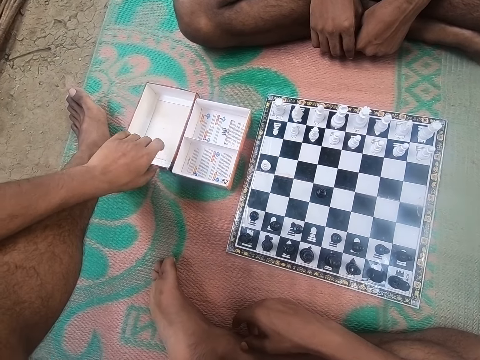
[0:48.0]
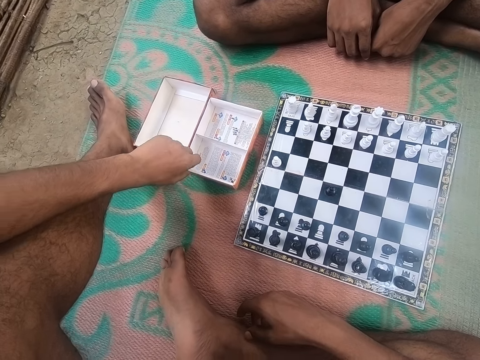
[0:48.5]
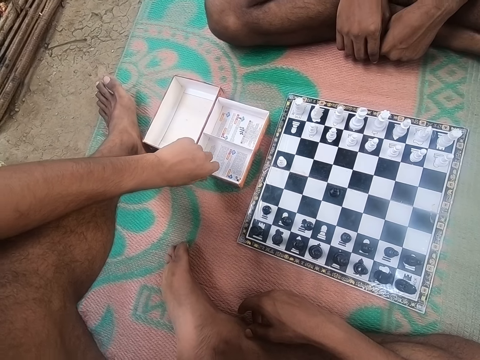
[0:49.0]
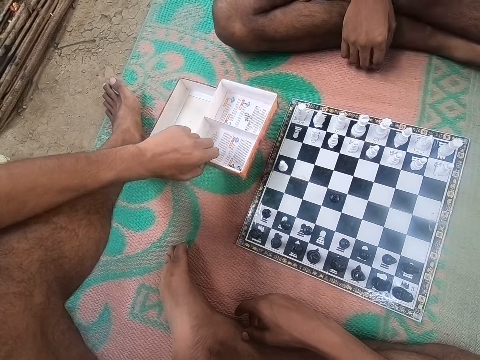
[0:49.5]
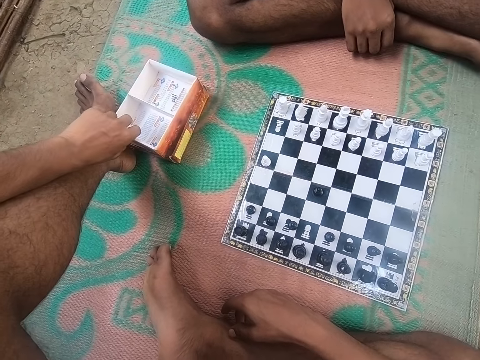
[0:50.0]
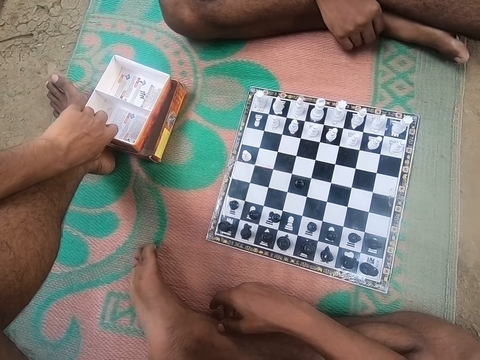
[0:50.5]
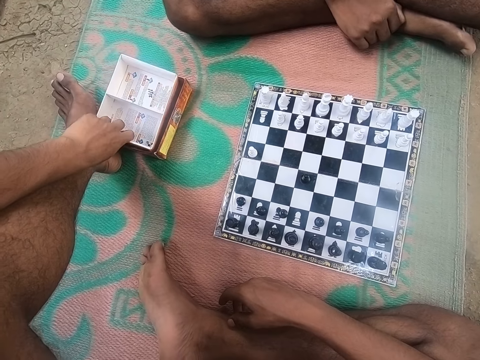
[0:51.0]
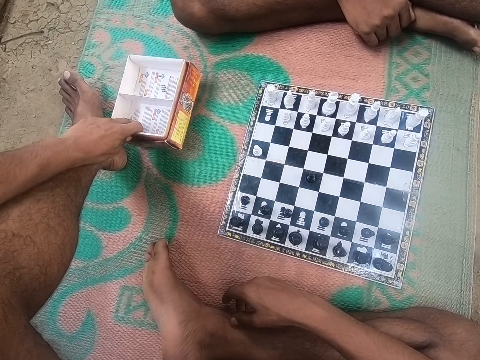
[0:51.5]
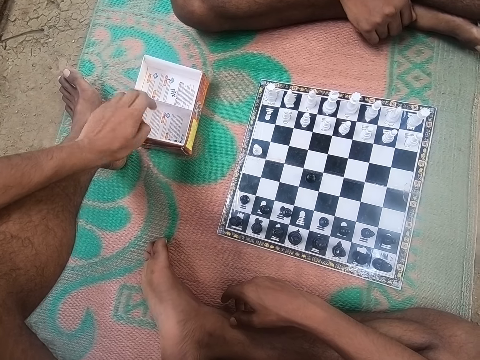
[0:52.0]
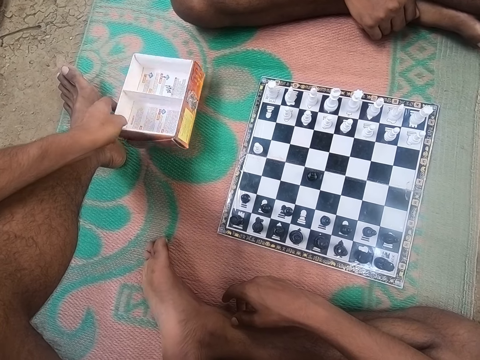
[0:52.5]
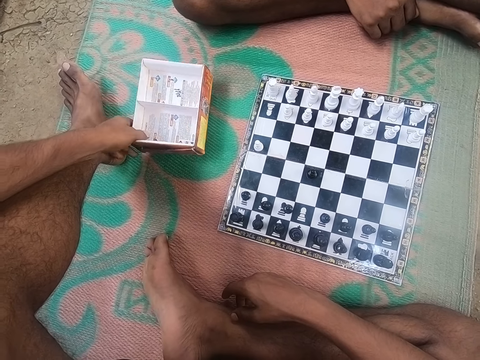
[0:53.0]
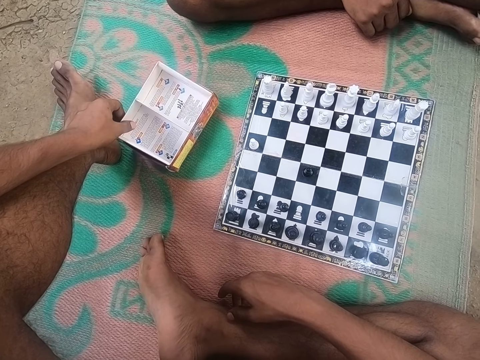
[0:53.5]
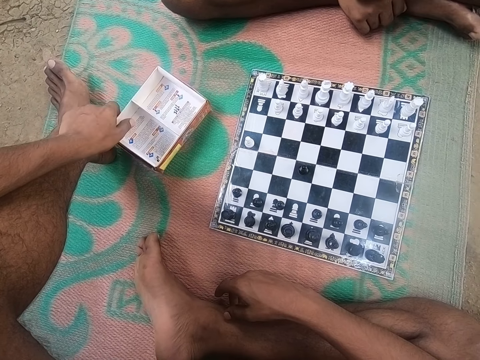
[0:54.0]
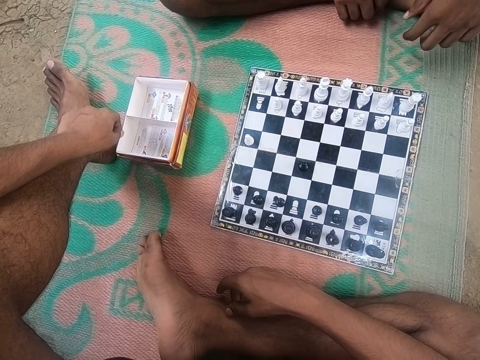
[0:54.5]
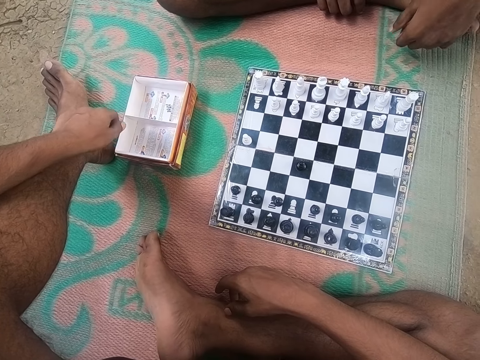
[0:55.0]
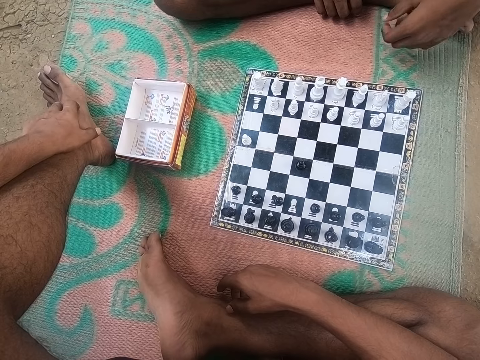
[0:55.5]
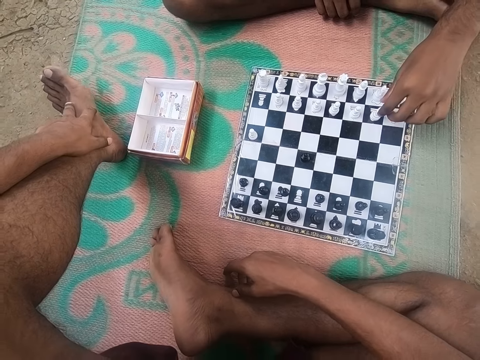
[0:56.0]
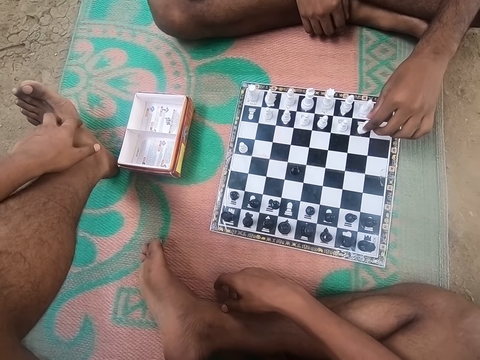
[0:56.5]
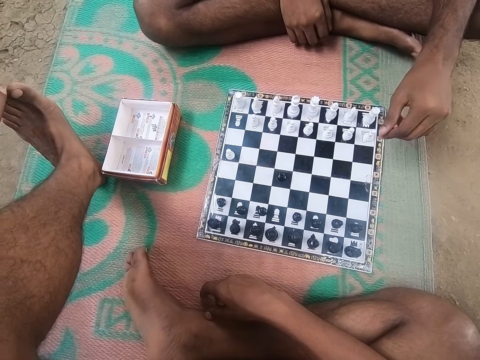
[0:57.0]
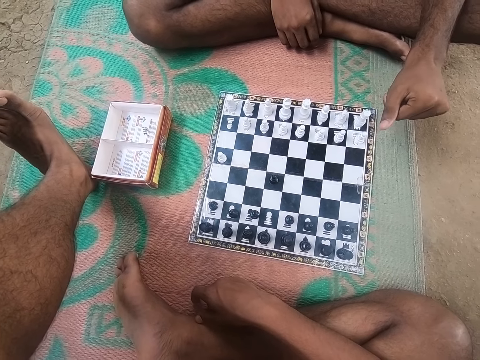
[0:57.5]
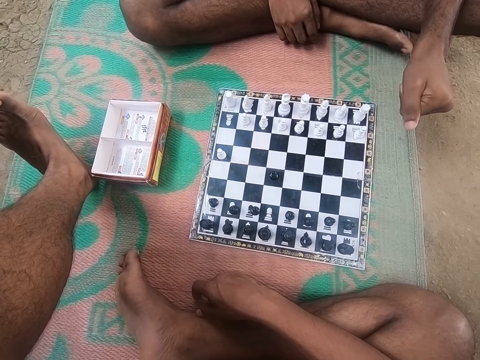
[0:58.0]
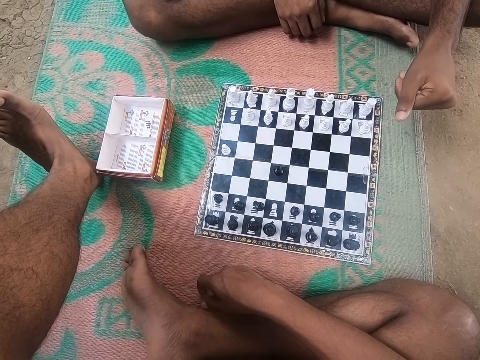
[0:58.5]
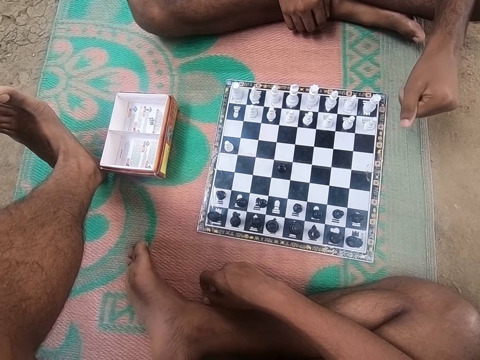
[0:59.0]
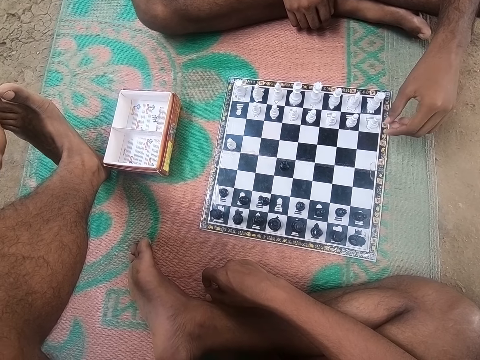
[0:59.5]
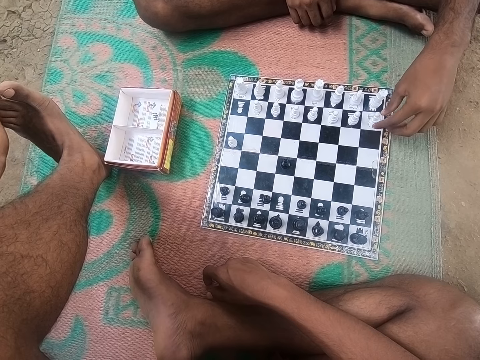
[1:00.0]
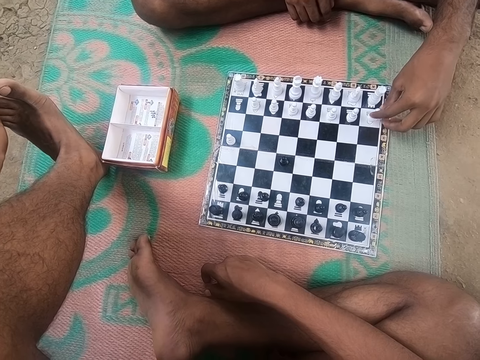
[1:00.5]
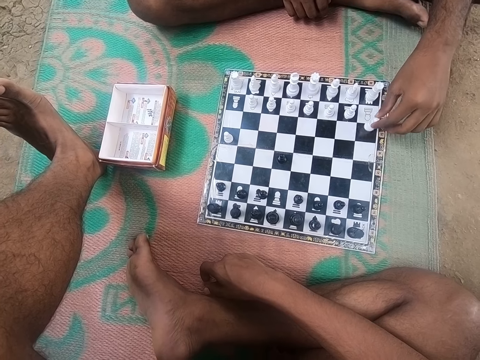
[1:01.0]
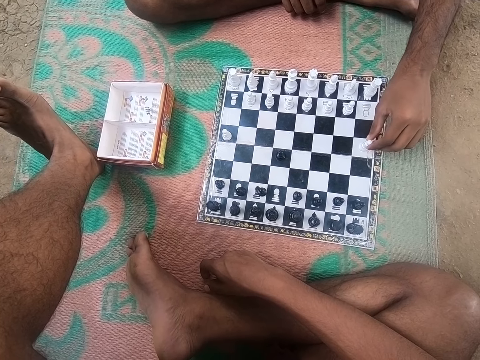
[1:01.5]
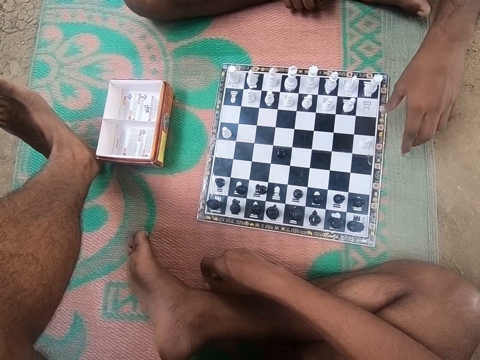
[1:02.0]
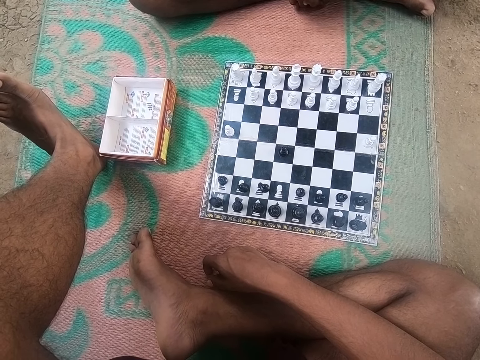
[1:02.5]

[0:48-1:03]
The camera wearer touches the boxes and moves the boxes. A man looks at the chess board. The camera wearer picks up a box, places the box on another, looks at the chess board, and moves the boxes. The man looks at the chess board. The camera wearer looks at the chess board. He touches his leg. The man plays a chess game. The camera wearer plays chess with the man.

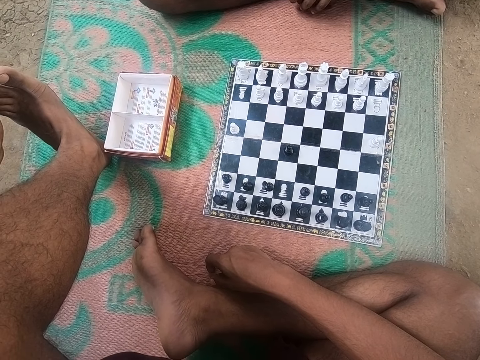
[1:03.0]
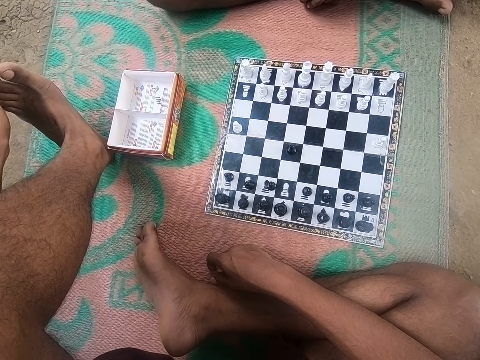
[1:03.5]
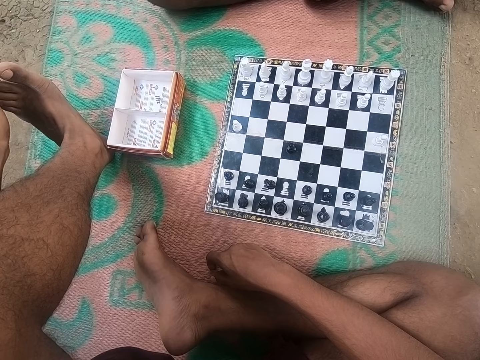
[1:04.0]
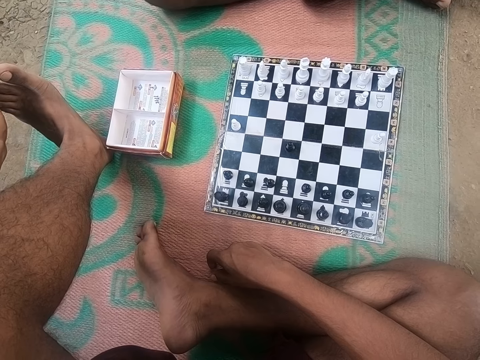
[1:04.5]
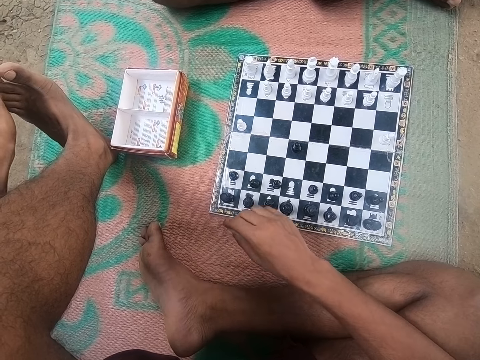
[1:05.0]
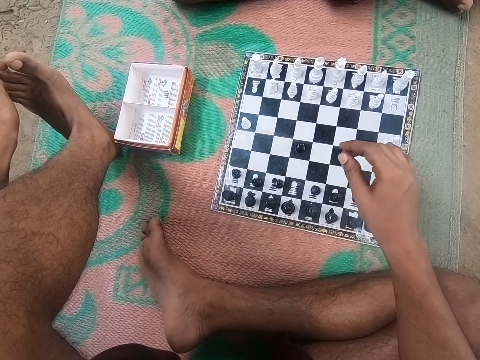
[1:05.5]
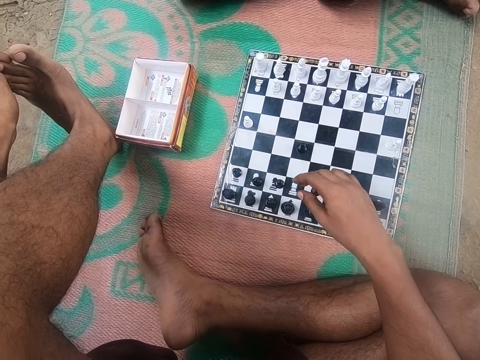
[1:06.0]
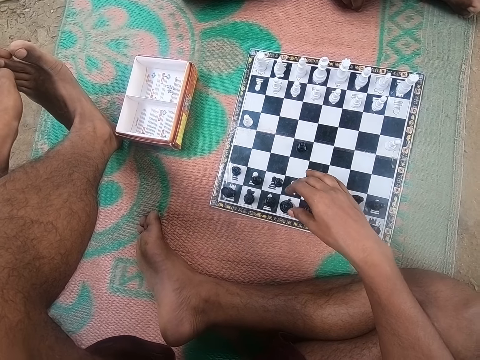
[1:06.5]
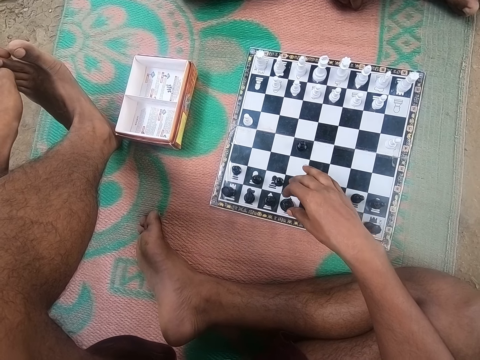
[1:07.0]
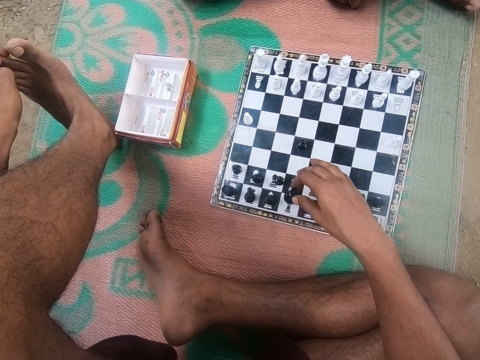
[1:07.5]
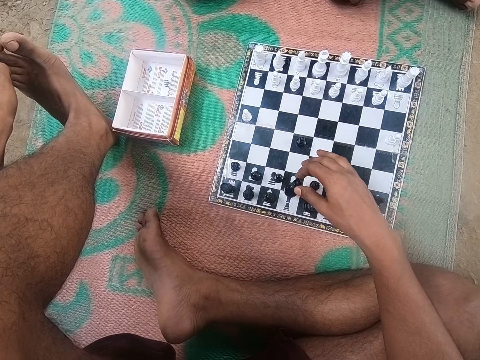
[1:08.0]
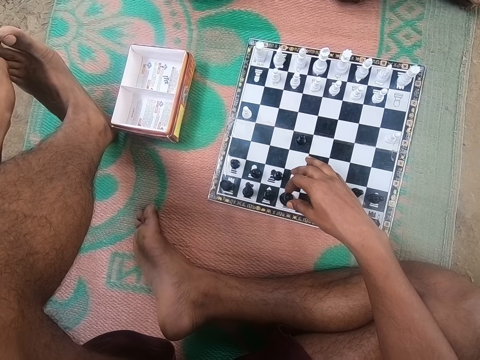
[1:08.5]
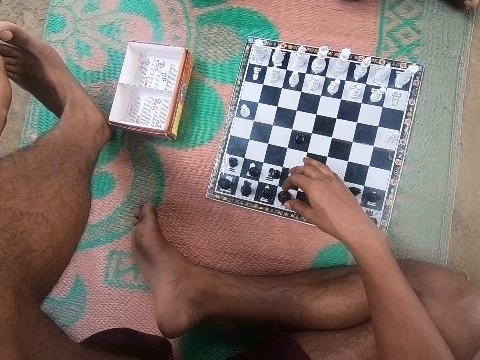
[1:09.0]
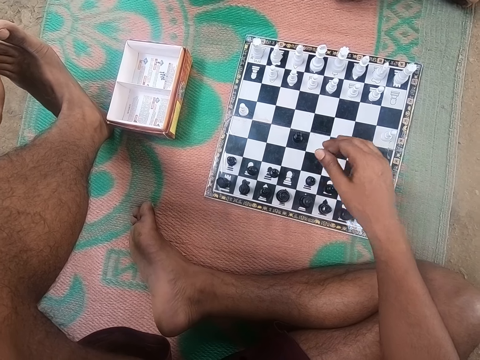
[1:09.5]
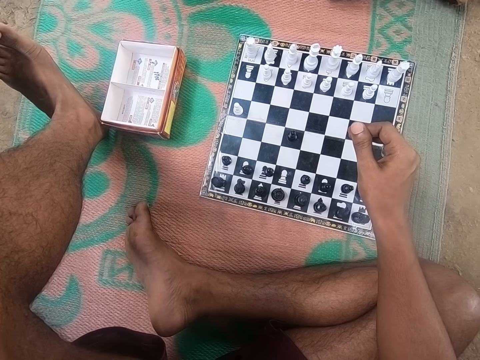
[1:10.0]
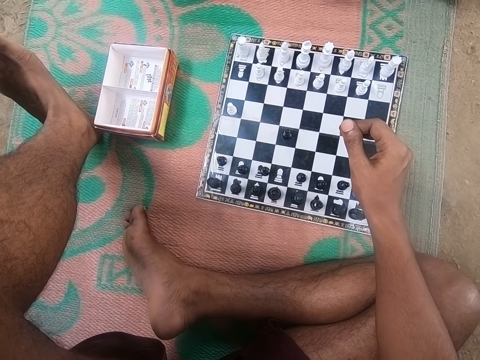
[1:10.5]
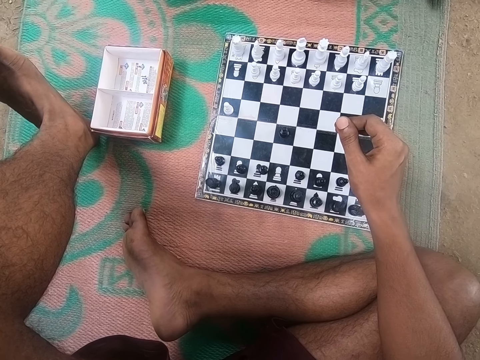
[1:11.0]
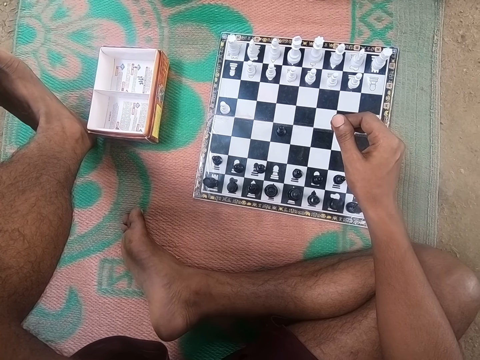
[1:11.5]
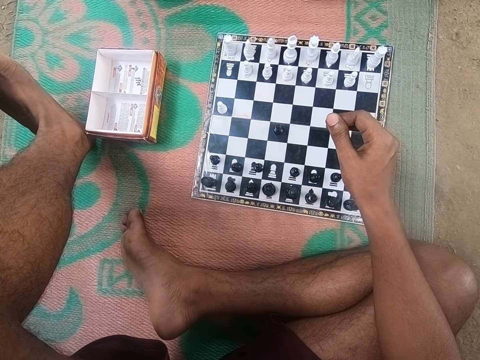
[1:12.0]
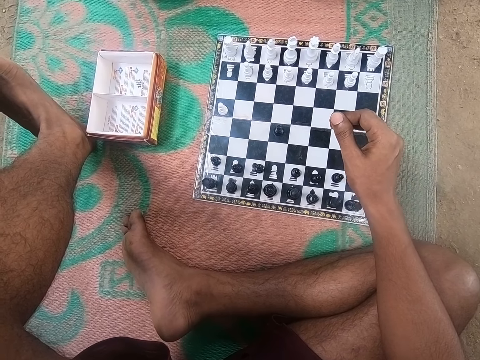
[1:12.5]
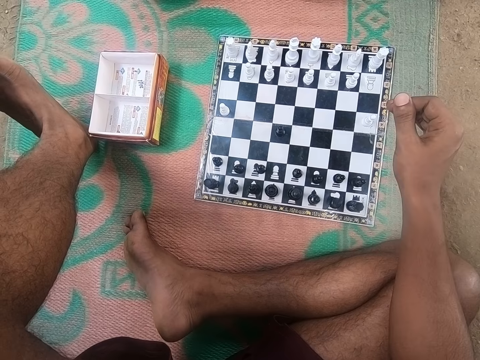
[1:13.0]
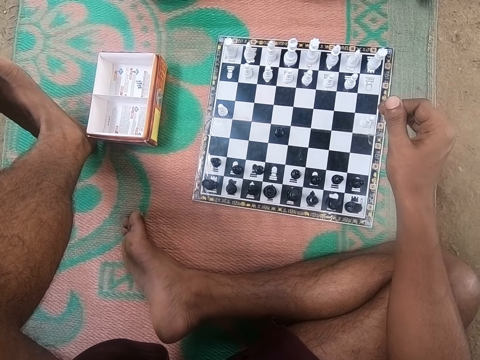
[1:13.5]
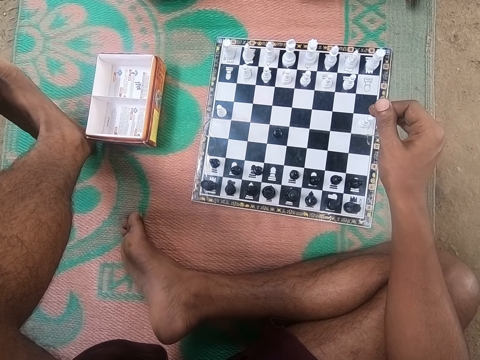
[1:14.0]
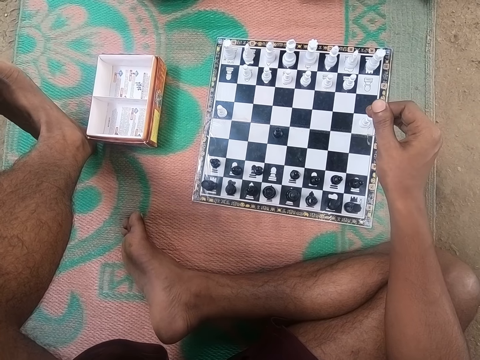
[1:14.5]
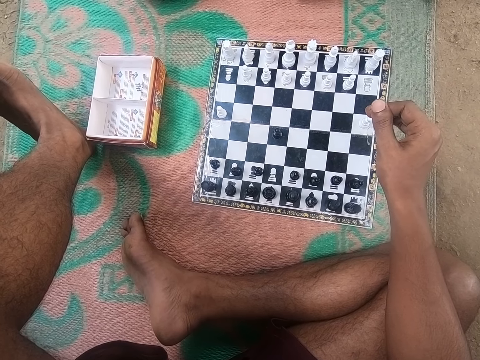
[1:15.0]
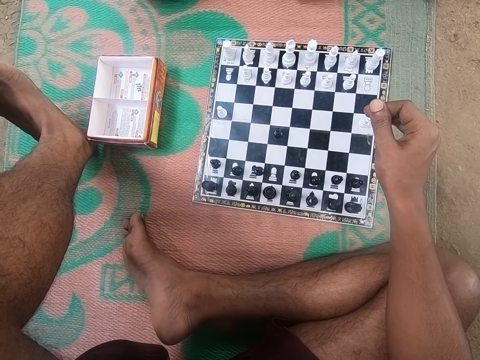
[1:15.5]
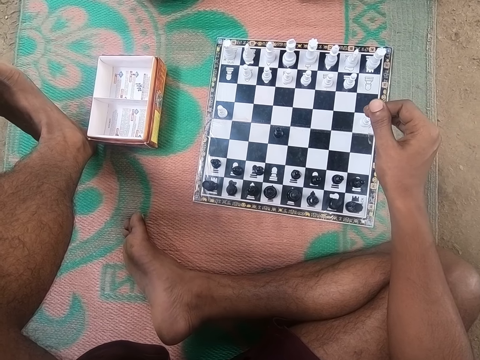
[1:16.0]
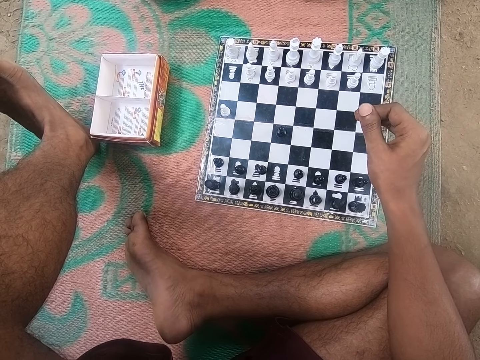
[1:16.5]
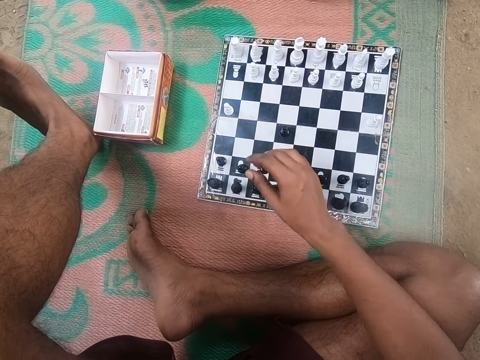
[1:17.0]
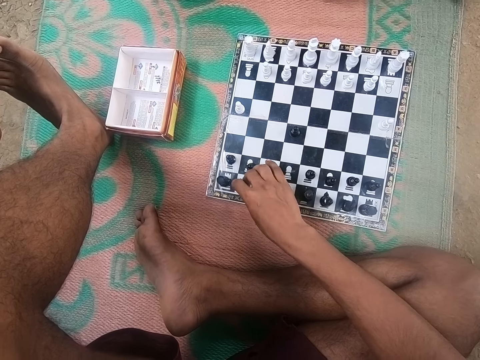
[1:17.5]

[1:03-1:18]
The camera wearer plays a chess game.
